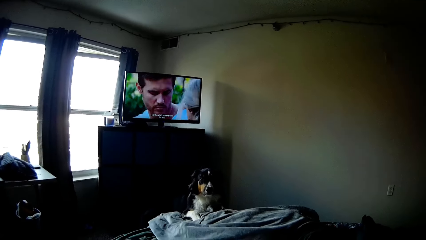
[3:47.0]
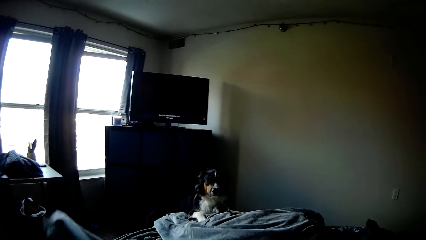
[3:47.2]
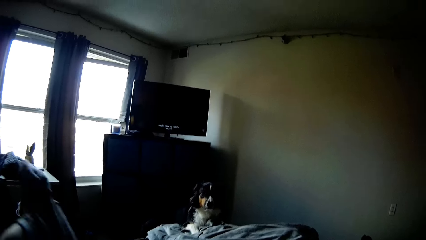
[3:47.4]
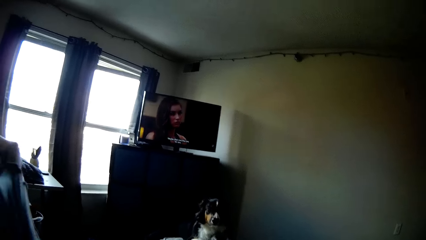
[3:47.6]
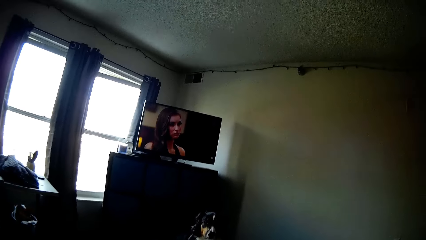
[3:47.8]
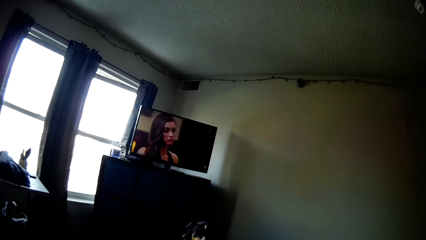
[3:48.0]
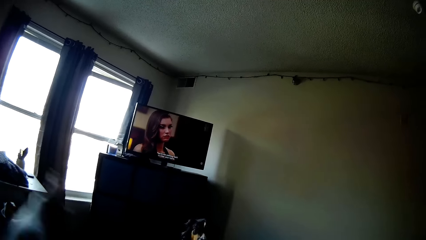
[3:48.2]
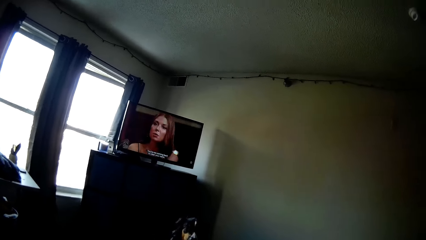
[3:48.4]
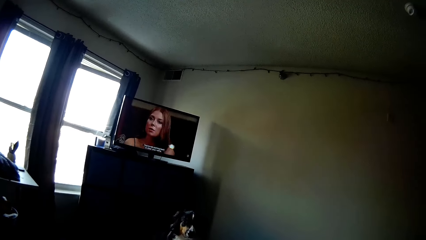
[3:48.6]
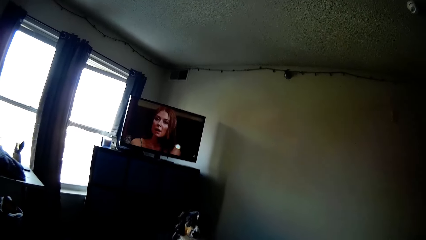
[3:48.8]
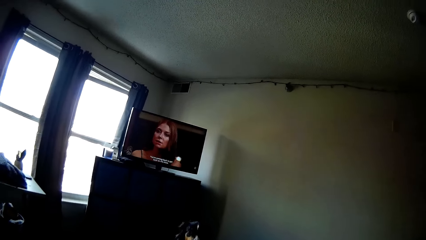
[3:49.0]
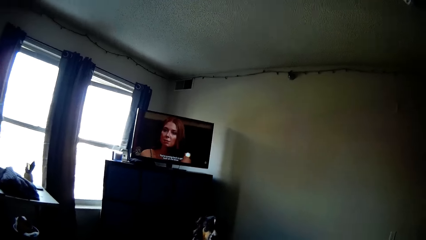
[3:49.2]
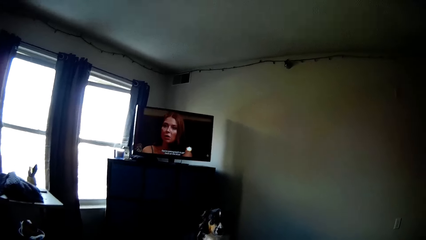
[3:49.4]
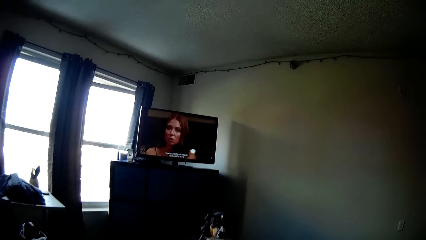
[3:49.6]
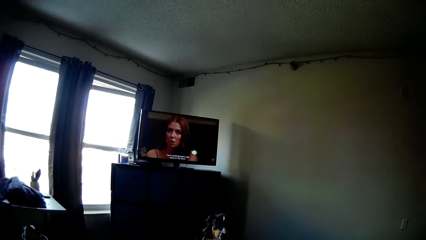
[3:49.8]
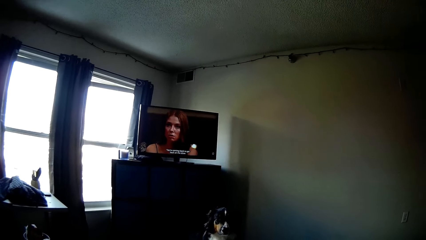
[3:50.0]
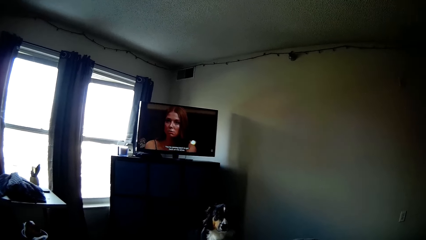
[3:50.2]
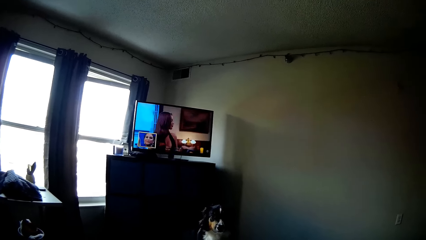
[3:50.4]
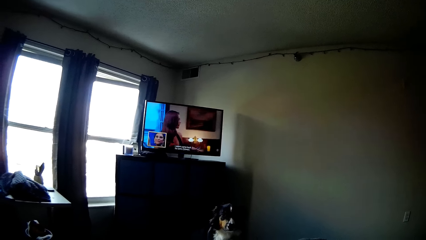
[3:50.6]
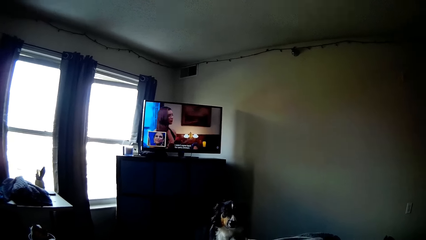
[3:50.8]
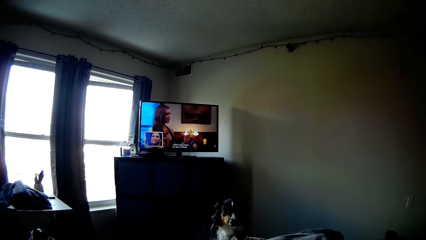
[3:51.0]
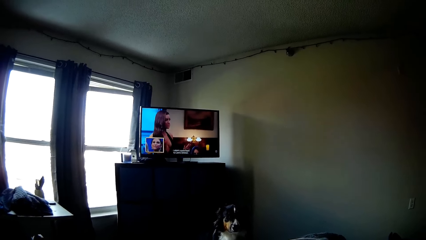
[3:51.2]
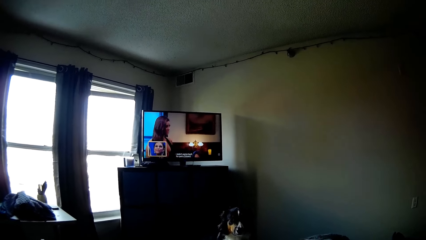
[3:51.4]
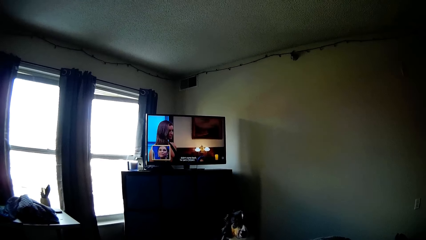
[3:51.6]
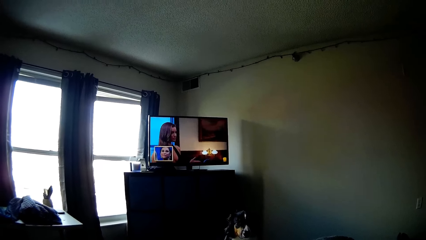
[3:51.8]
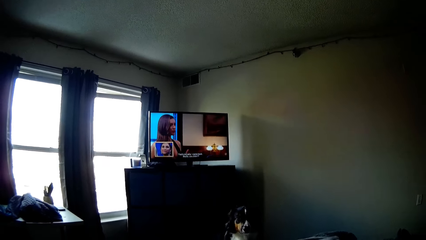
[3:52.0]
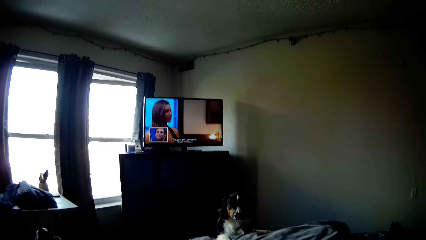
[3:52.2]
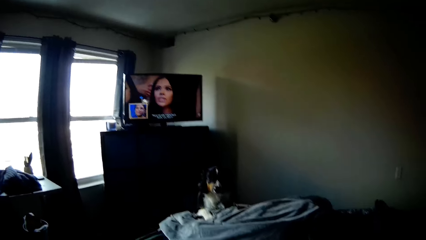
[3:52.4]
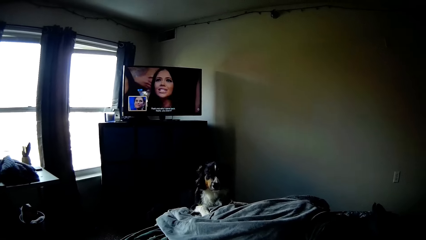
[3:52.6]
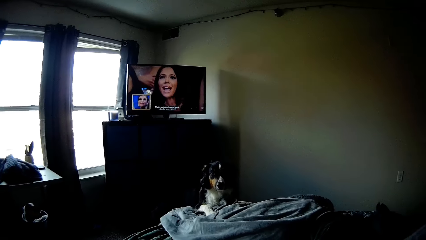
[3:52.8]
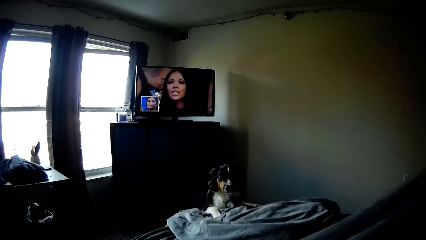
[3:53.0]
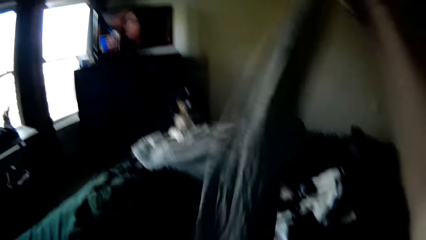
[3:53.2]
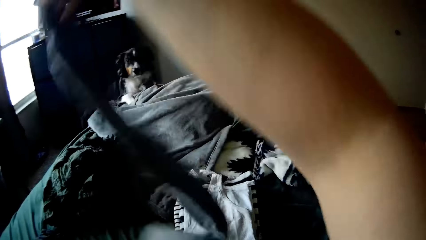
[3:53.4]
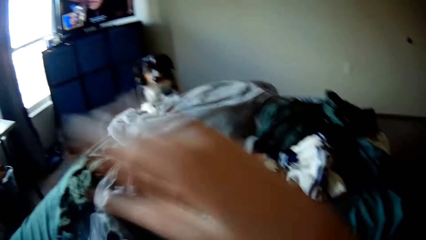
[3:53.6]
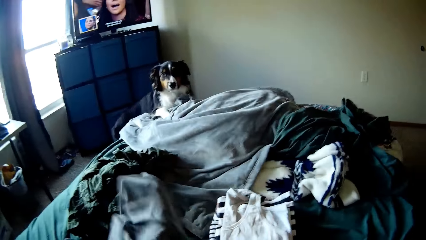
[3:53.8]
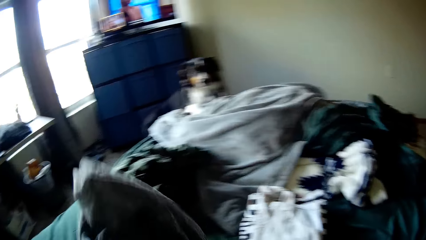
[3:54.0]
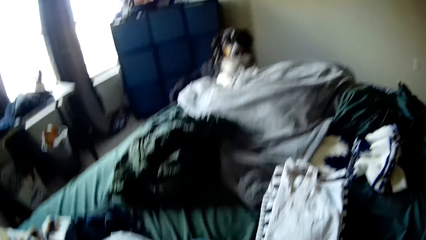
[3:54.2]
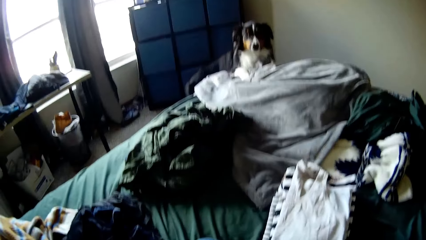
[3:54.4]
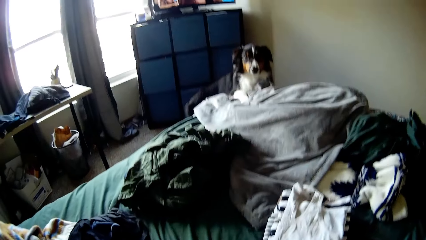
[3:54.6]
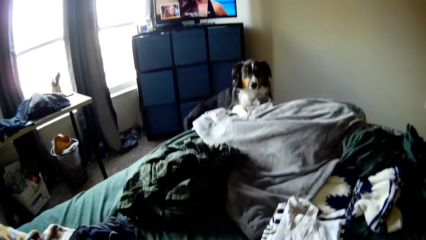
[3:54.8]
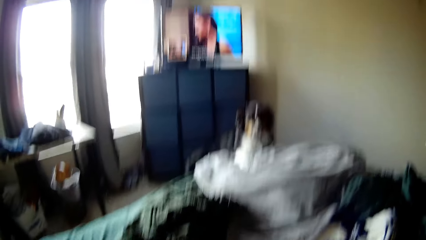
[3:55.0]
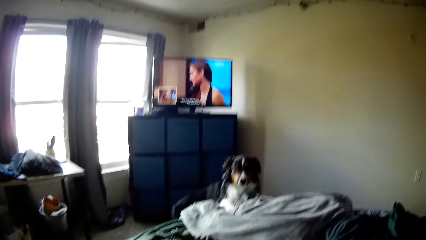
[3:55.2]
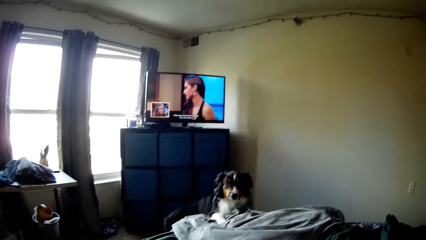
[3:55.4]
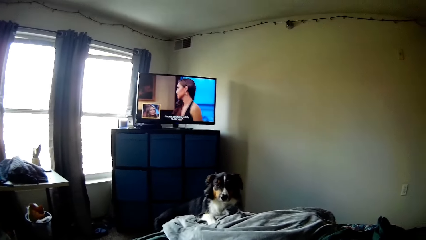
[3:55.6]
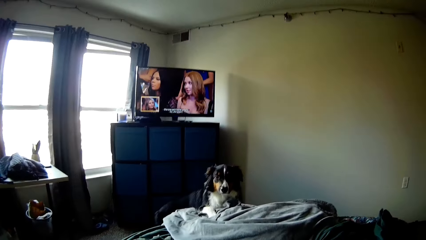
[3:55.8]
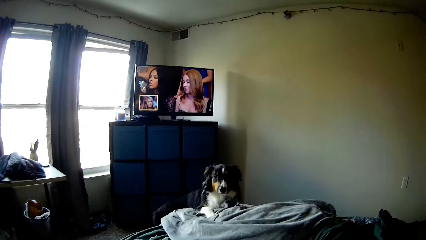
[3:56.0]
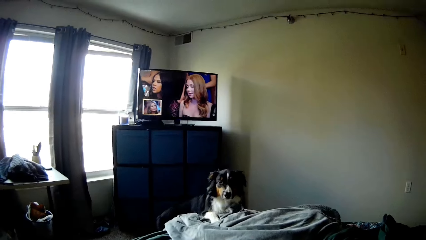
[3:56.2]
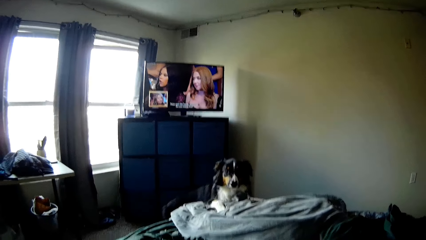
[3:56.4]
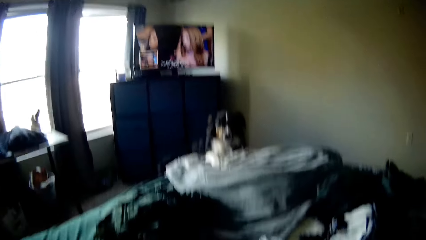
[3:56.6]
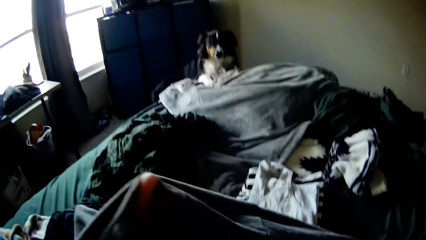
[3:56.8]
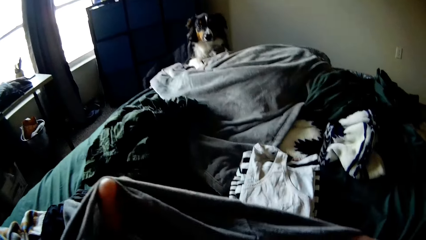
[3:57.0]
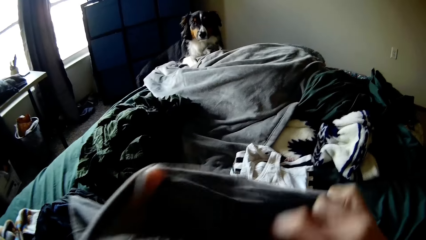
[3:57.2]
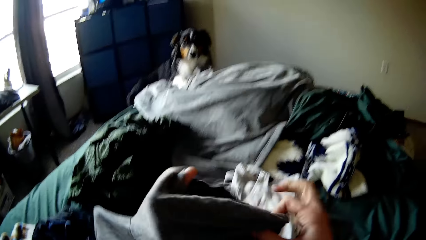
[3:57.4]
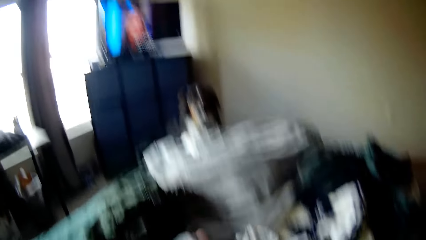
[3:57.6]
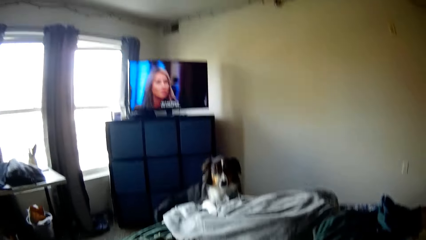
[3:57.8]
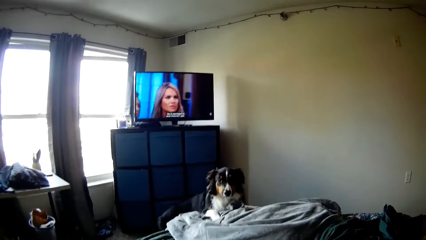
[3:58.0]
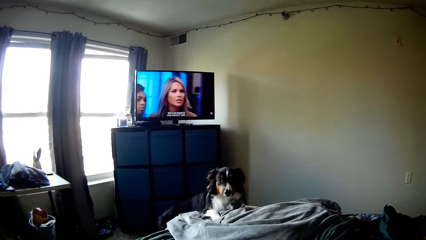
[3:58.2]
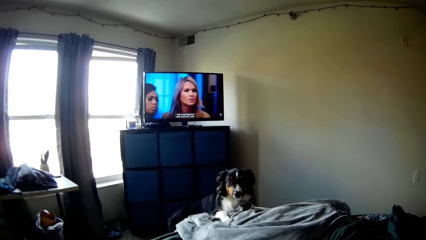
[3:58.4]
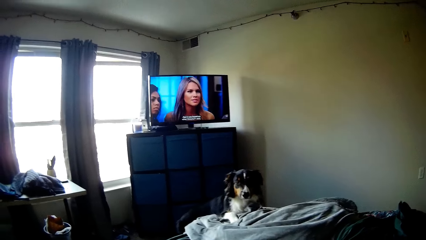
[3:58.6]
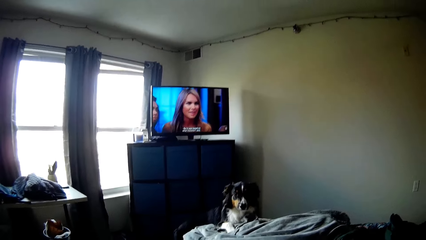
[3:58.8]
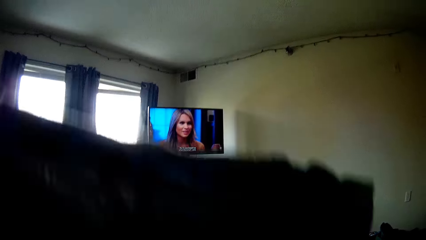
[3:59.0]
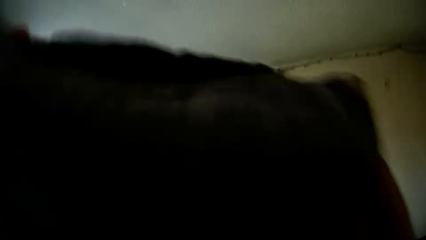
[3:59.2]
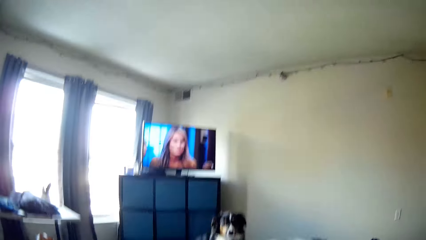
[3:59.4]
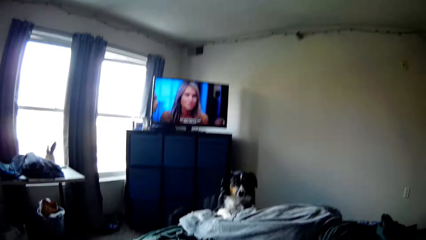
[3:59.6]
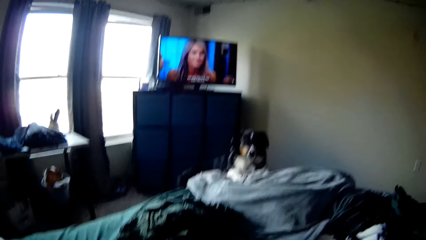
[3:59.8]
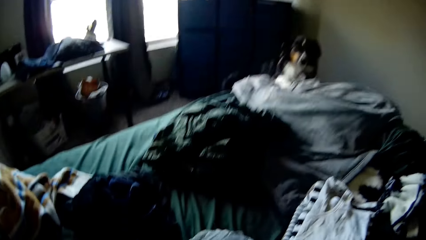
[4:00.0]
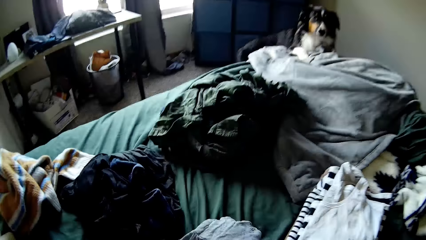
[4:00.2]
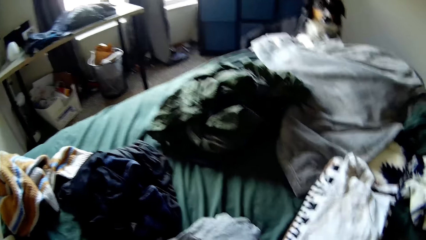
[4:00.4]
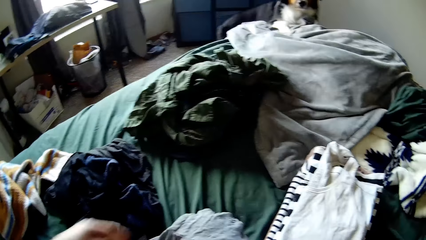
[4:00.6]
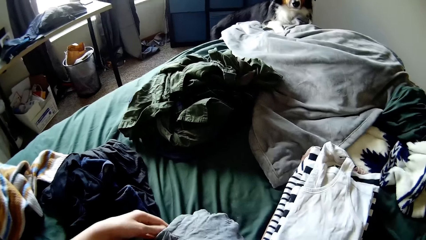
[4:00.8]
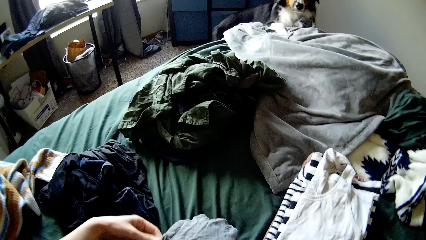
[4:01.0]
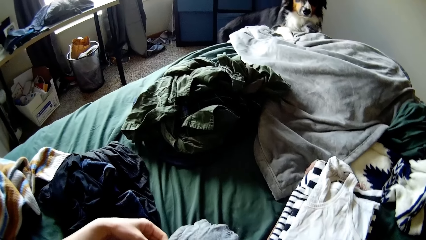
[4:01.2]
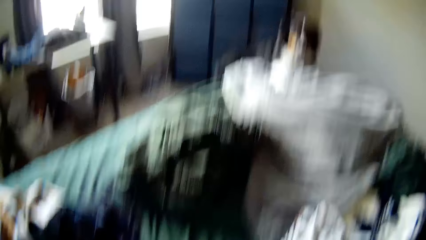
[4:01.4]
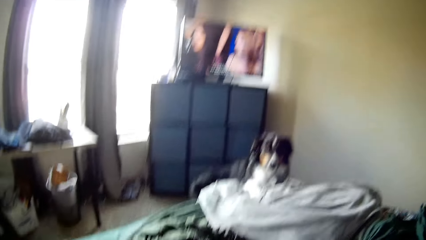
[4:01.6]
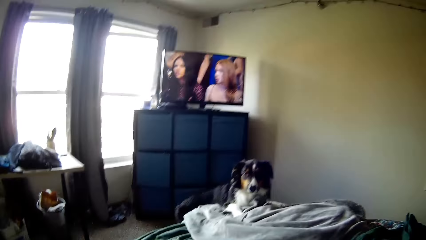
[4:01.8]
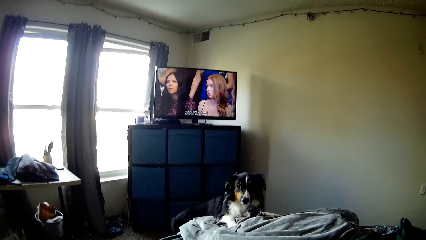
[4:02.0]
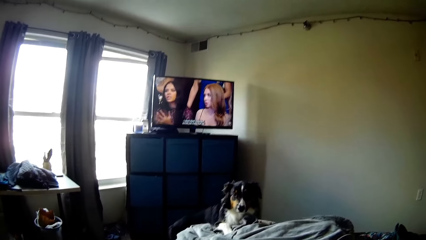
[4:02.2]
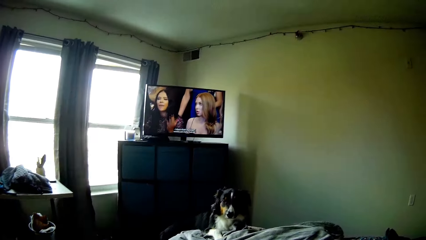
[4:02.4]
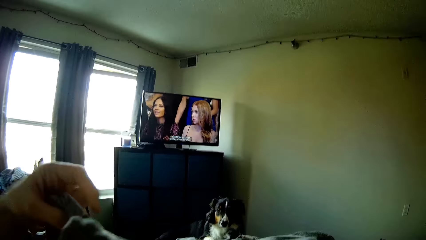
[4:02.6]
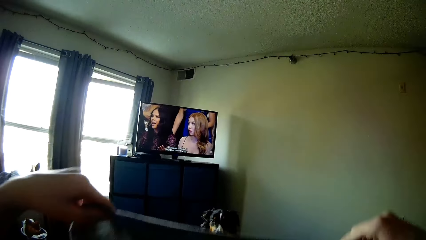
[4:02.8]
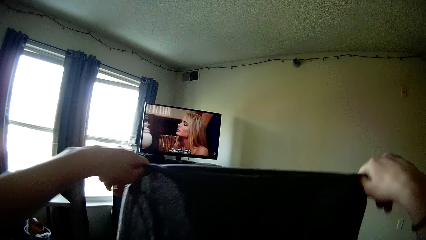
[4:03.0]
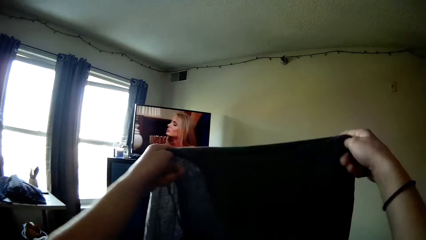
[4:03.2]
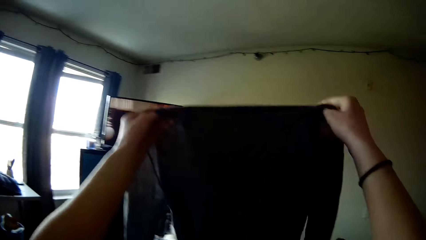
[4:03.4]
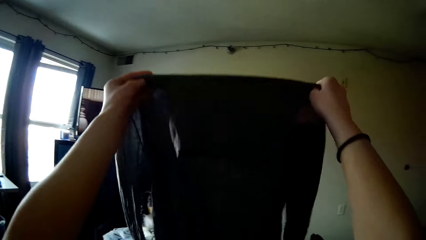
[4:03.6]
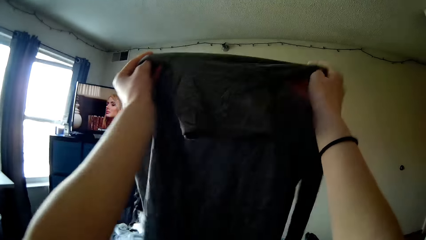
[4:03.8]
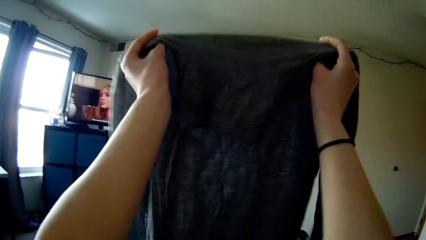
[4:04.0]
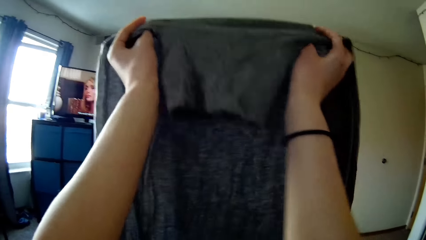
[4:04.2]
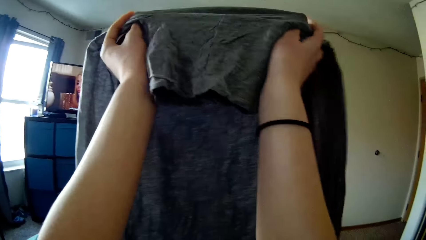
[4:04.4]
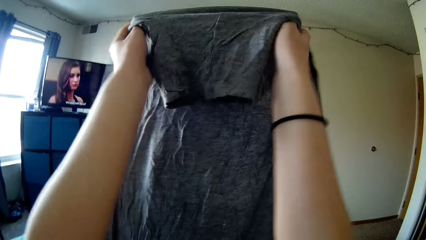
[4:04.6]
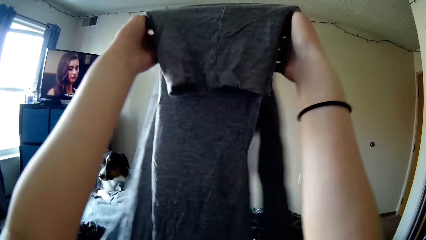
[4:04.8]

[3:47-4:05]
The camera wearer picks up the cloth on the bed. He sits on the bed. He folds the cloth with his hands. He sits on the bed. He picks up the cloth on the bed. He sits on the bed. He holds the cloth with his hands. He sits on the bed. He picks up the cloth on the bed.
